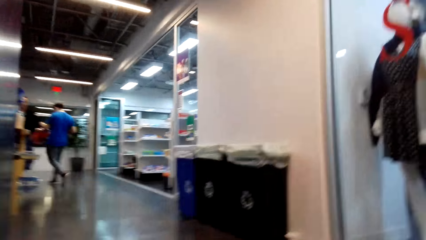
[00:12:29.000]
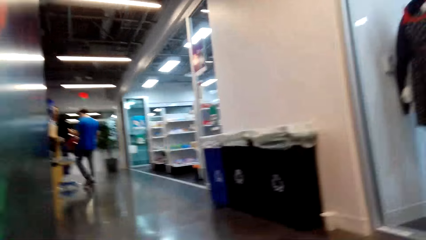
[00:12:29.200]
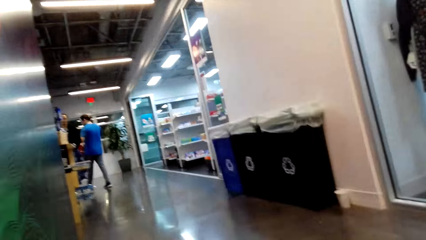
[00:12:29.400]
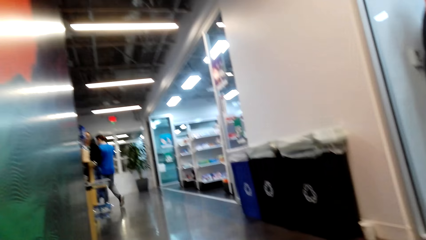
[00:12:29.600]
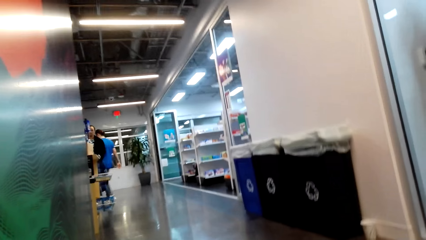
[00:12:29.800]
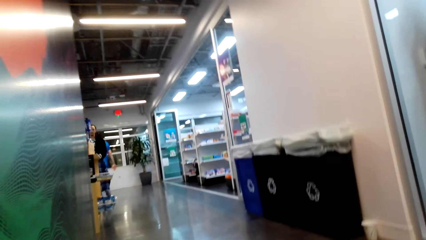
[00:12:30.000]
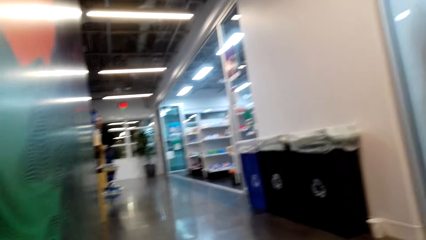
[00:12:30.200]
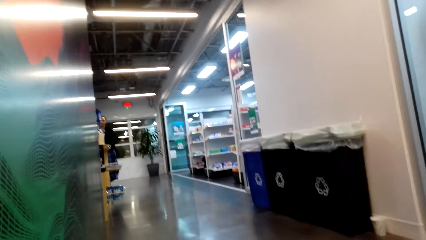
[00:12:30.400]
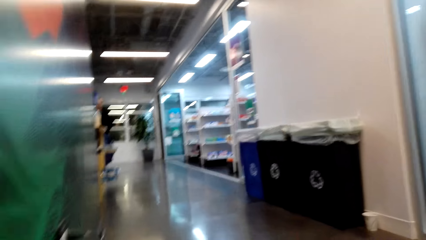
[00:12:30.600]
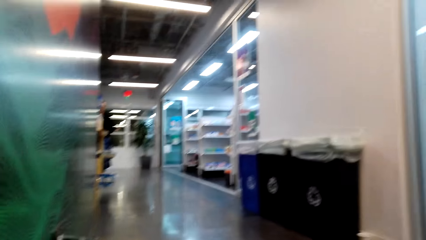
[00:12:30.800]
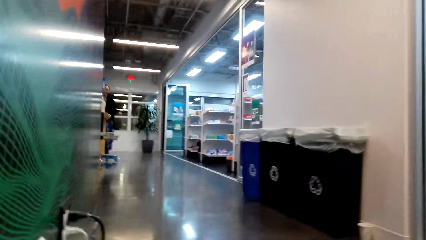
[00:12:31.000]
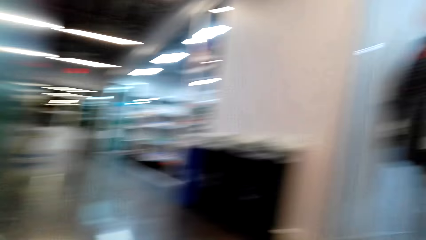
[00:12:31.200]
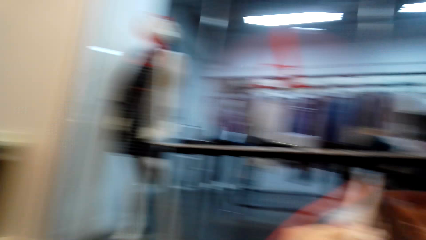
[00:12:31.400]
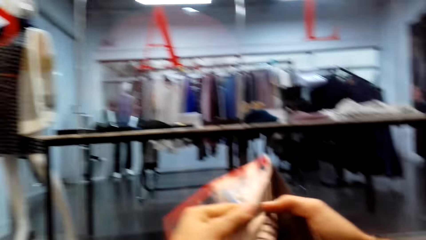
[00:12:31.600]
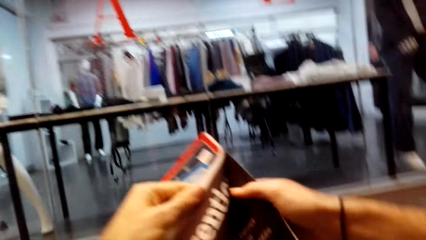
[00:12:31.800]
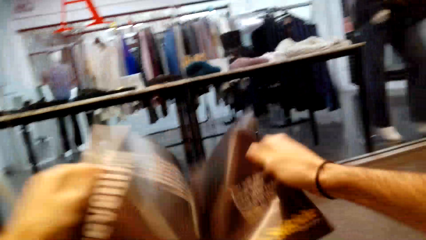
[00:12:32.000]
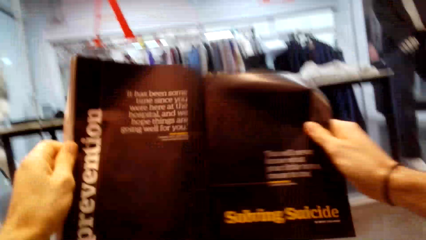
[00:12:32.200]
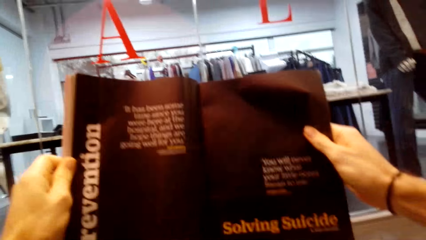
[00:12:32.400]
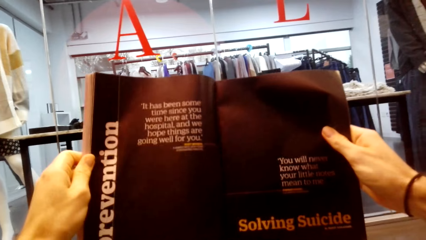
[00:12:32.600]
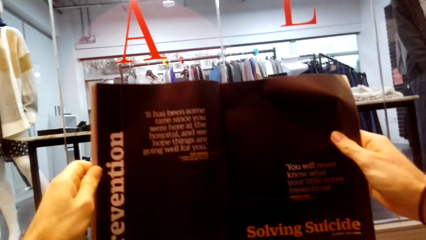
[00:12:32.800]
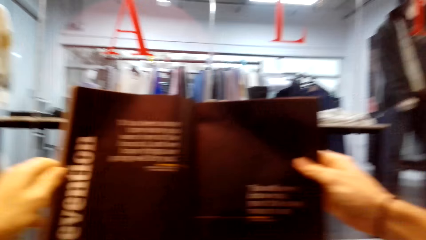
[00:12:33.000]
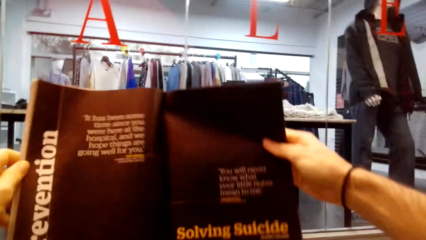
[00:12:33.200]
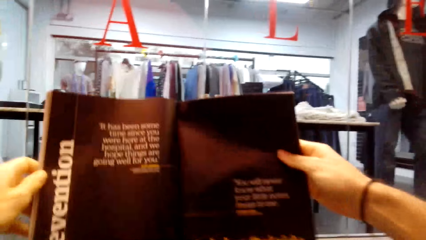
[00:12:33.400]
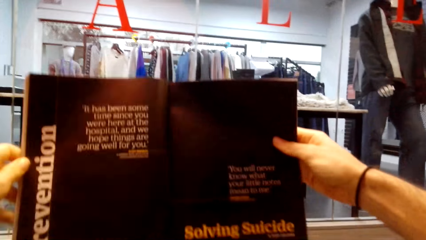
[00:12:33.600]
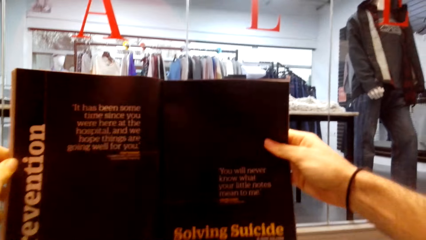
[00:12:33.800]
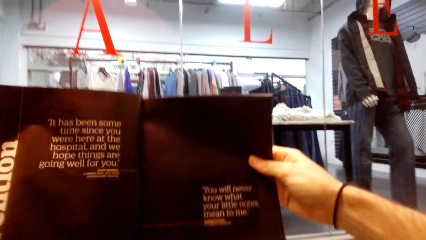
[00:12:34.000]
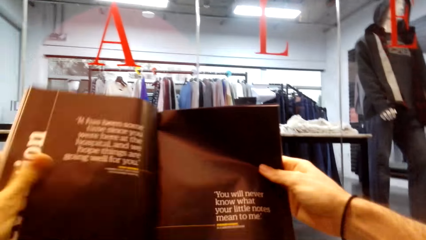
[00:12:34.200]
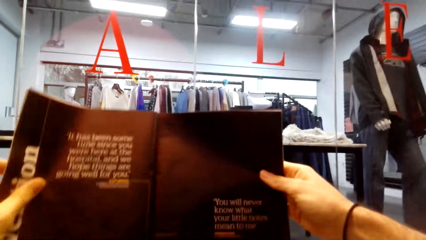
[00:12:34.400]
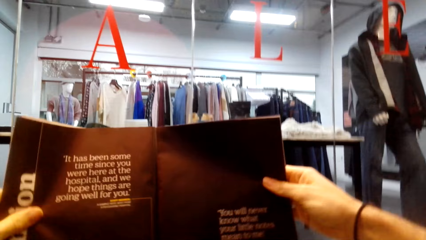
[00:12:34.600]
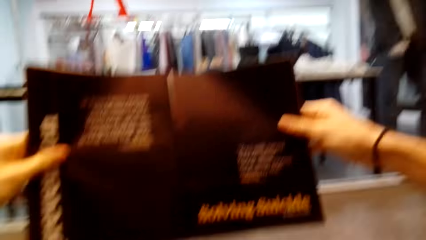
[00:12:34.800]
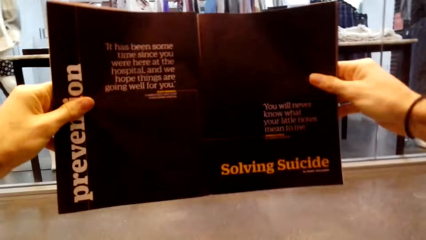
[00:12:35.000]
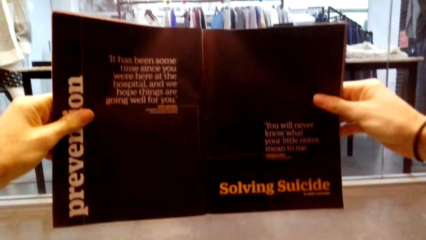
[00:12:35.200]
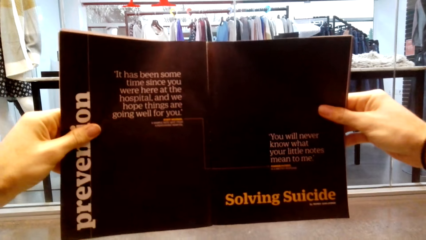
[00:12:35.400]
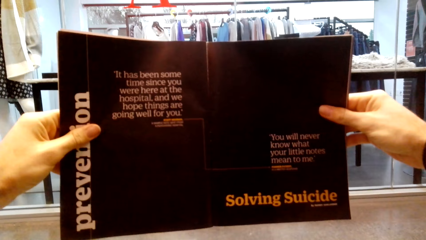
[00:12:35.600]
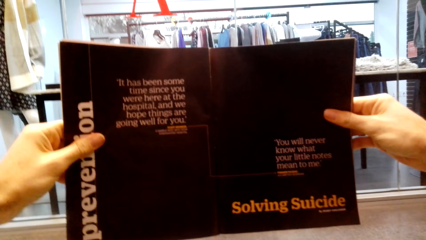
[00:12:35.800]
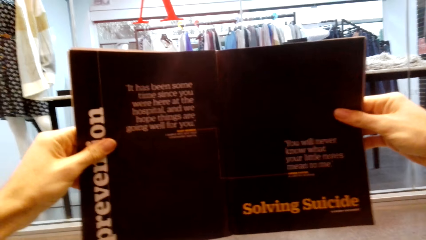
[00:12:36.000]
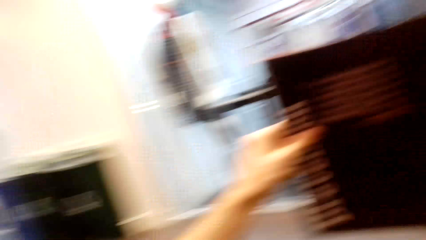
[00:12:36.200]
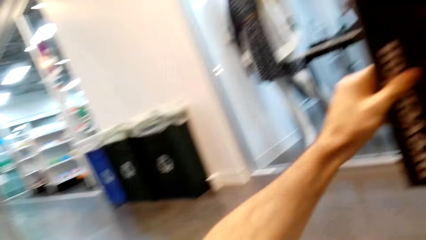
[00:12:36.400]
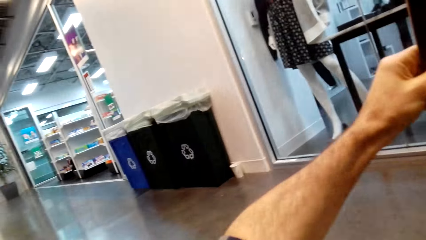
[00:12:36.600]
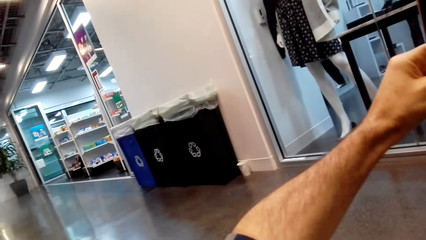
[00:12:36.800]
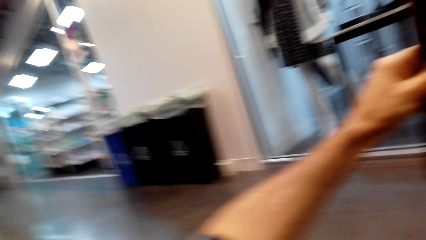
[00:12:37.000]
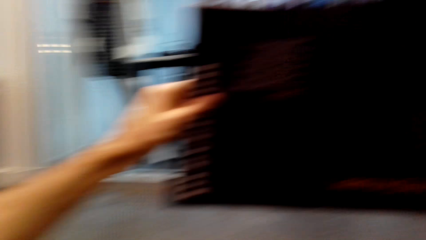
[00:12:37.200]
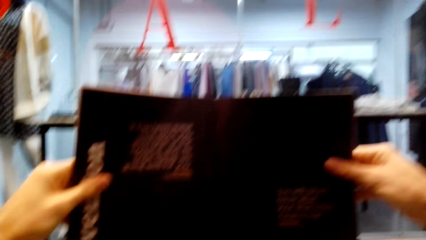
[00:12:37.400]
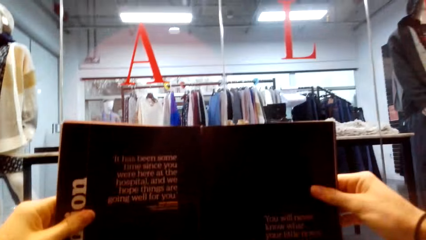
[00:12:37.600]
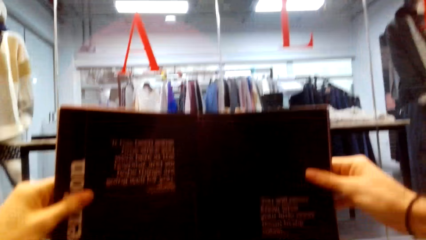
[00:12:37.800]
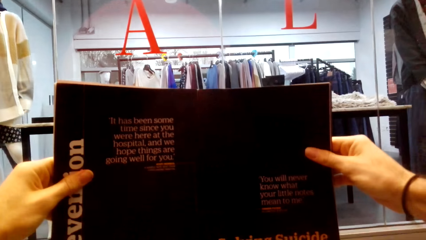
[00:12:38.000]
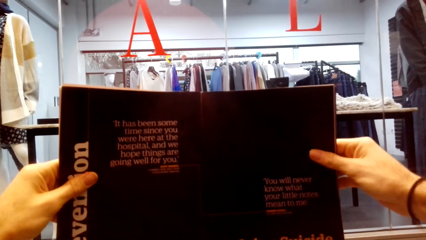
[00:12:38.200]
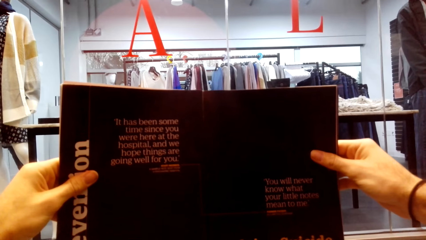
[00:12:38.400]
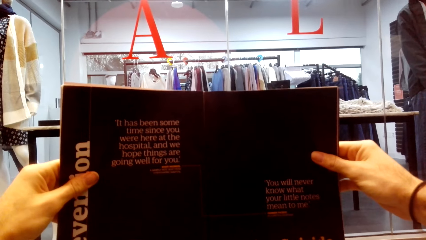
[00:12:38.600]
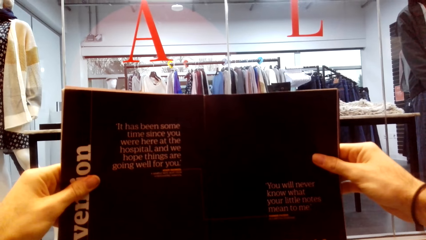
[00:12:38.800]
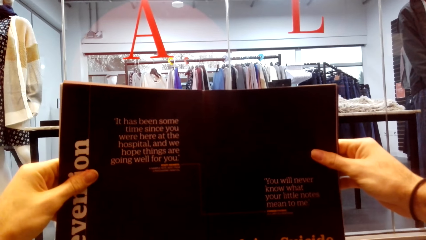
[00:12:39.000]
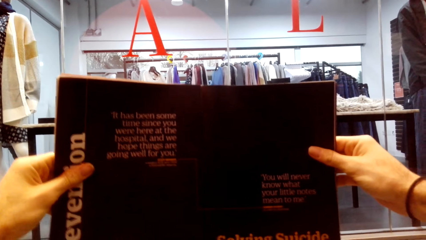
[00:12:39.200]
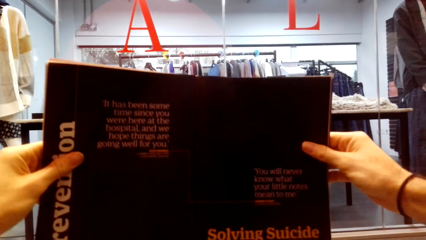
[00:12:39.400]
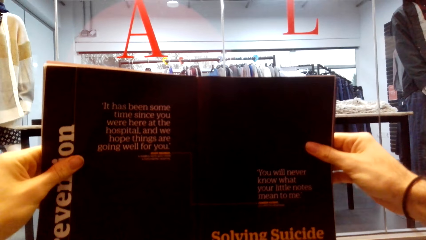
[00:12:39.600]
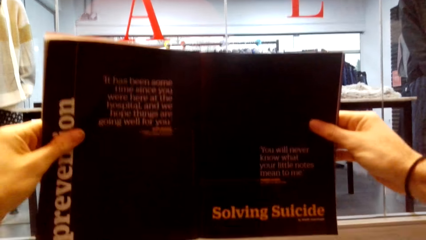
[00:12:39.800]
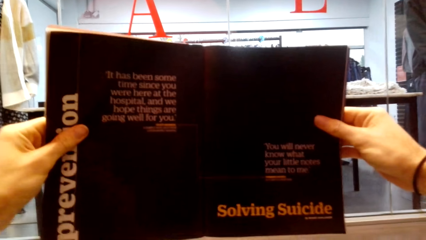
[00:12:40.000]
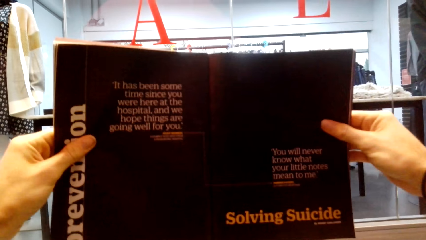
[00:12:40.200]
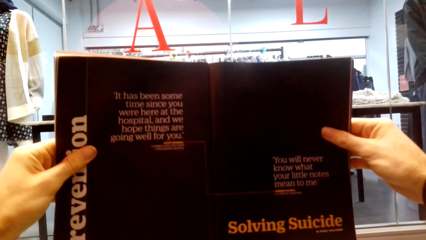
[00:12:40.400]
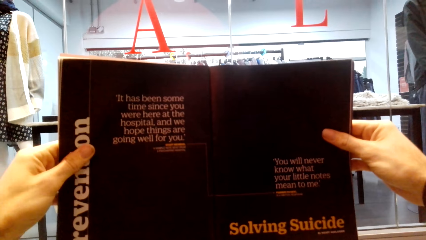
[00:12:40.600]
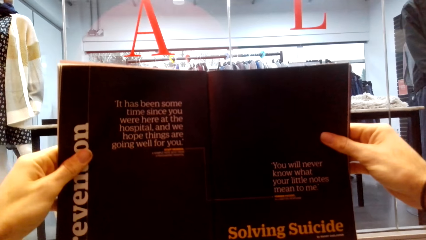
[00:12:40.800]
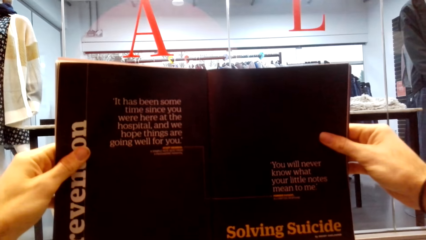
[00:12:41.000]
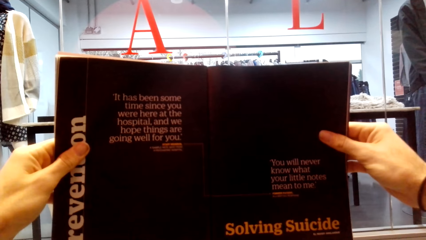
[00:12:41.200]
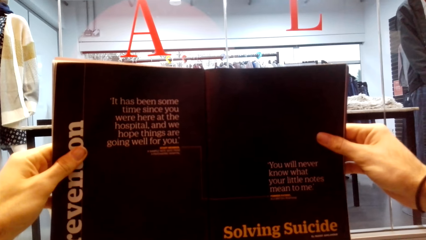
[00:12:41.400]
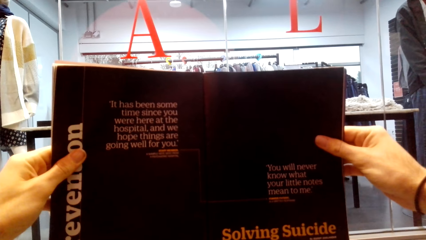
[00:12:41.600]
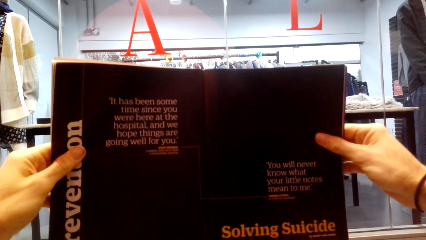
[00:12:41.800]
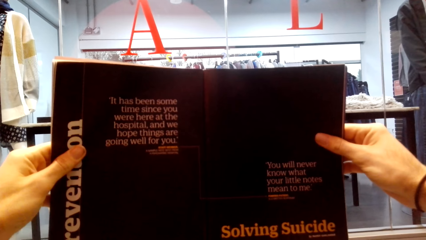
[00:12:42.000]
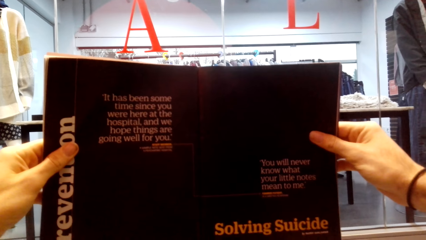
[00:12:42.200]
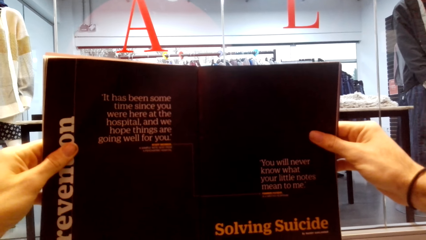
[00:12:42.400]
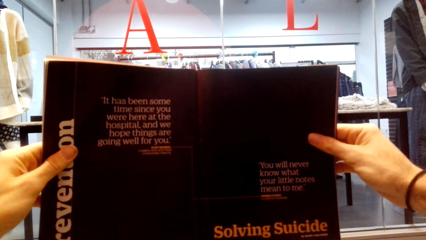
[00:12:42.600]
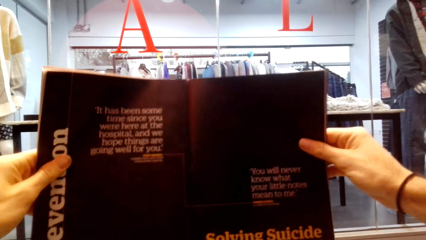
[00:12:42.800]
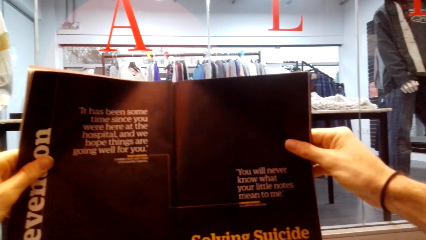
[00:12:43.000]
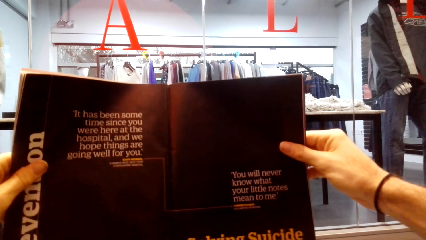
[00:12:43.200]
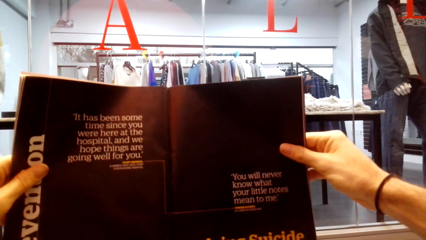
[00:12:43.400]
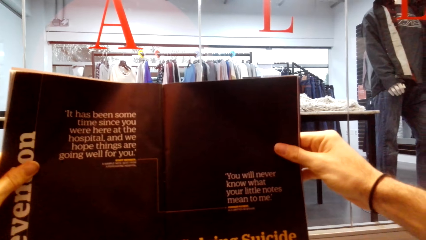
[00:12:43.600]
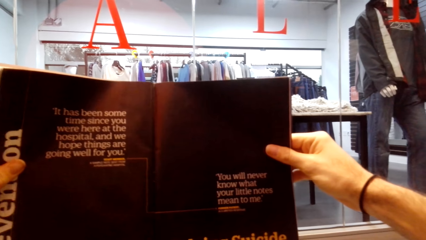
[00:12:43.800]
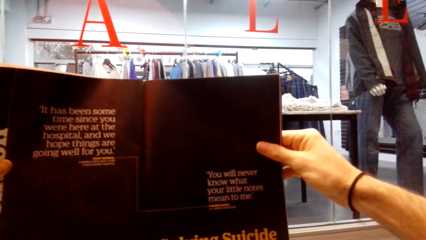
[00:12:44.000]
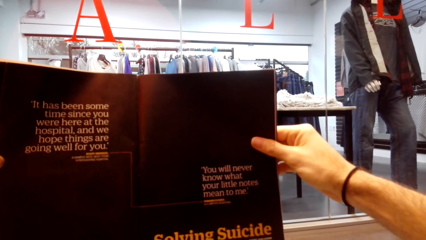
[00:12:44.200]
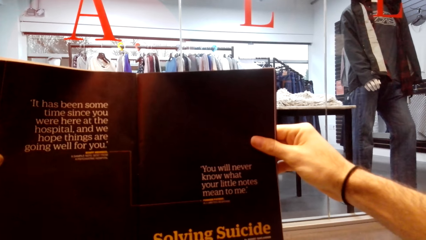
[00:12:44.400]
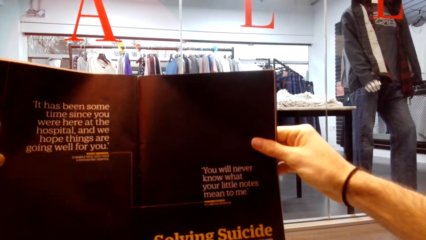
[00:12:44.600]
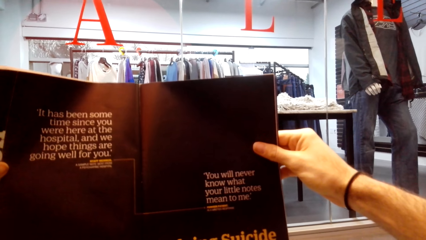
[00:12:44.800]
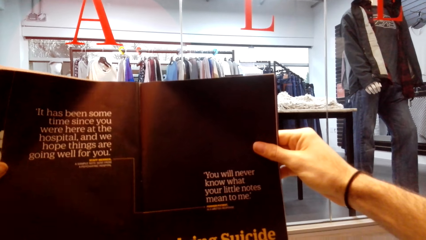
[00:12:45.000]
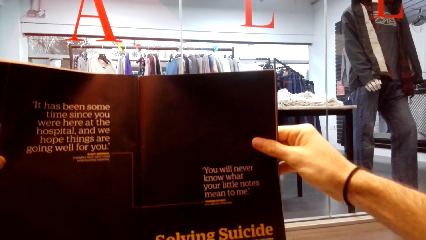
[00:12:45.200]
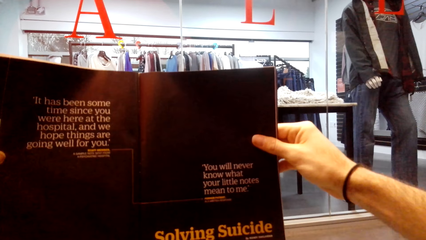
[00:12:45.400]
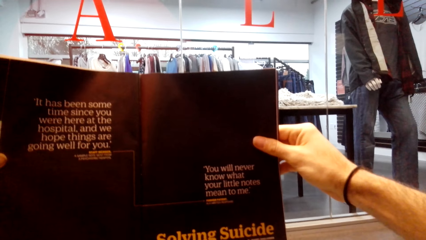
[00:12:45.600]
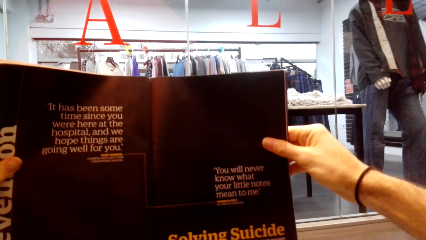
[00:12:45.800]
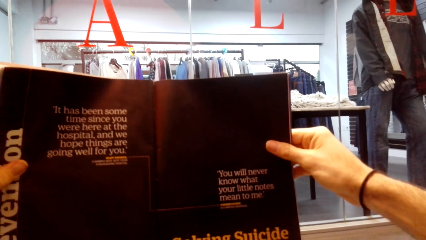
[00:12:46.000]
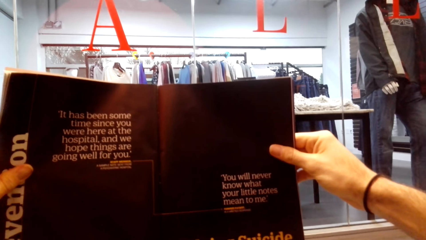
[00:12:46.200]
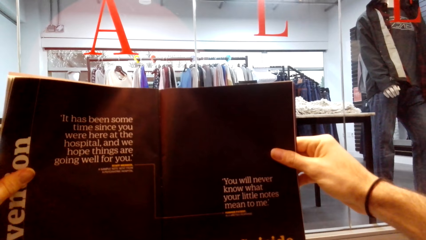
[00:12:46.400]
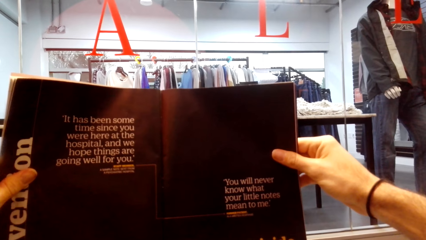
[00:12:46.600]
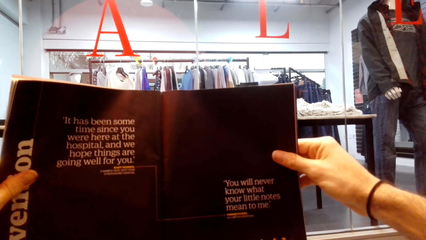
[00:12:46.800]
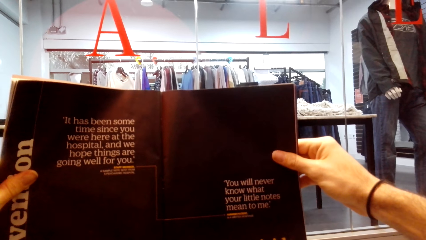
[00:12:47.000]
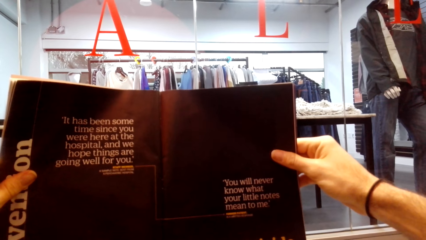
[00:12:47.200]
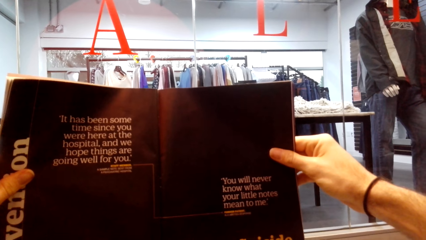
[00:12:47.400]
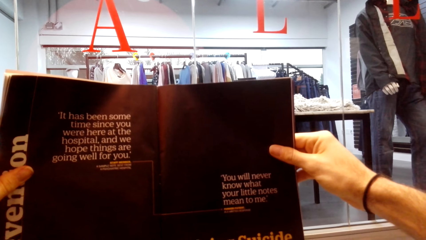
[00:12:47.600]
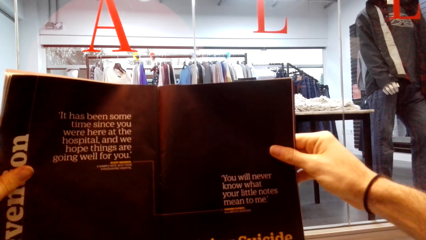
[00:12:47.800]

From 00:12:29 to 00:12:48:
The camera wearer looks around. They flip the magazine. They read the magazine. They open the magazine. They read the magazine.
